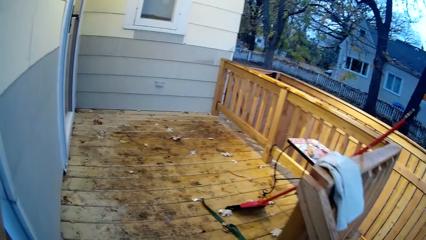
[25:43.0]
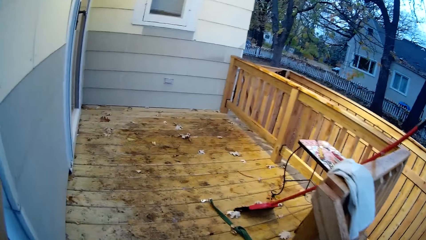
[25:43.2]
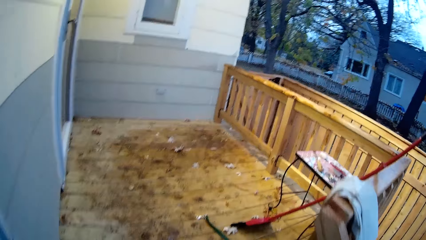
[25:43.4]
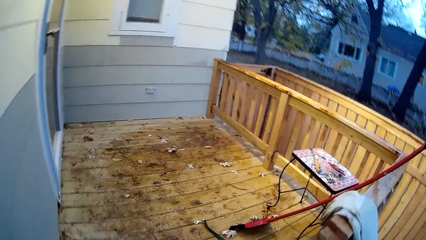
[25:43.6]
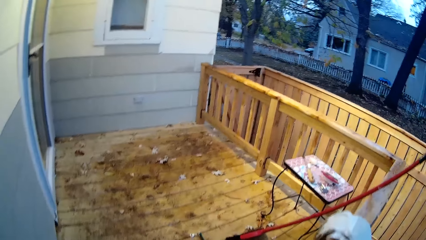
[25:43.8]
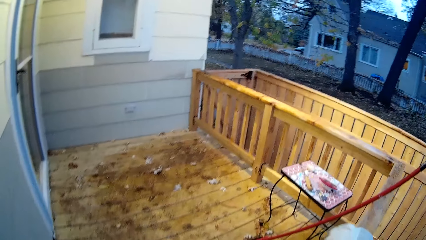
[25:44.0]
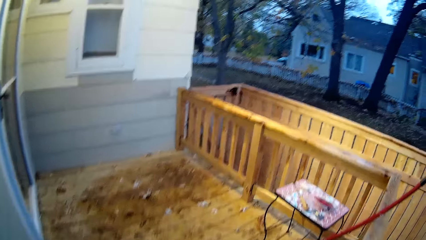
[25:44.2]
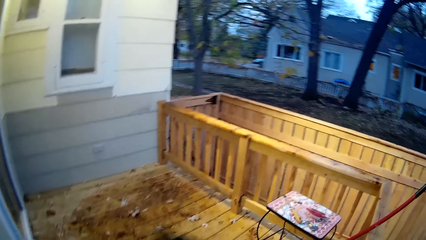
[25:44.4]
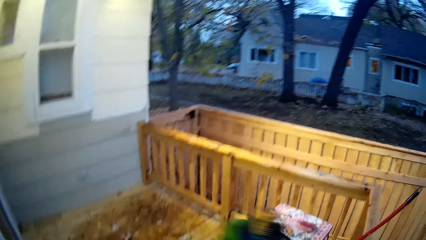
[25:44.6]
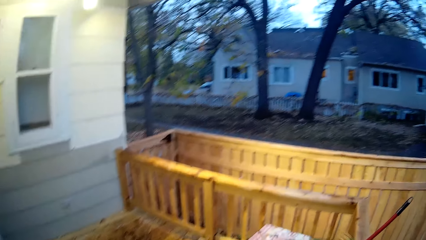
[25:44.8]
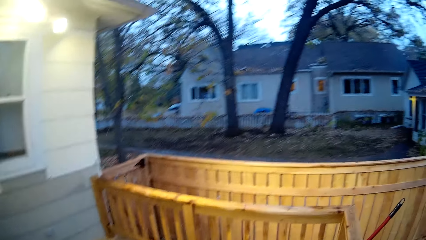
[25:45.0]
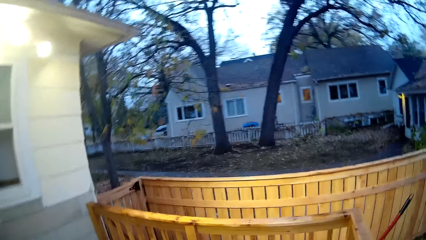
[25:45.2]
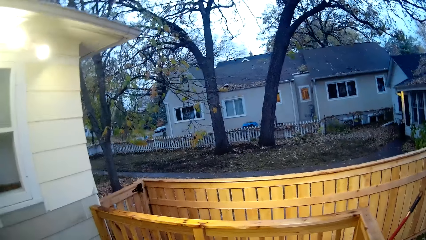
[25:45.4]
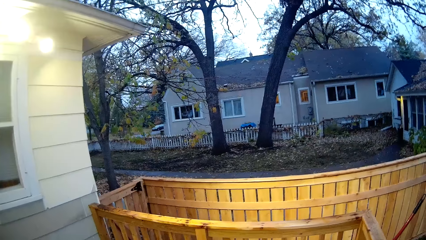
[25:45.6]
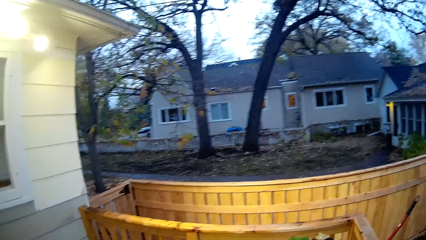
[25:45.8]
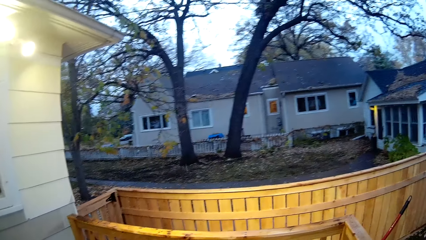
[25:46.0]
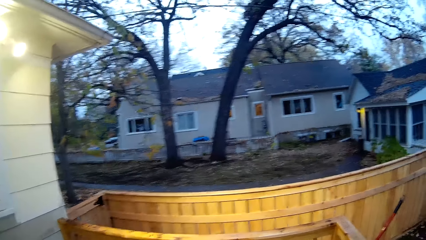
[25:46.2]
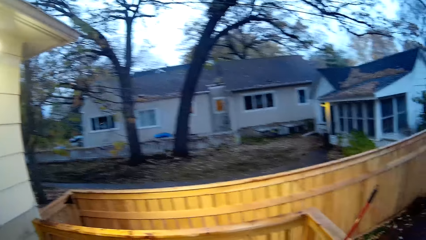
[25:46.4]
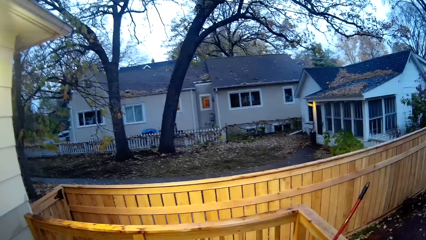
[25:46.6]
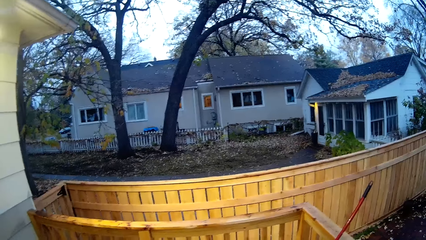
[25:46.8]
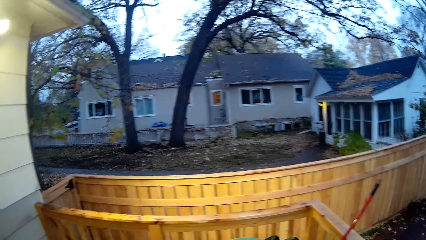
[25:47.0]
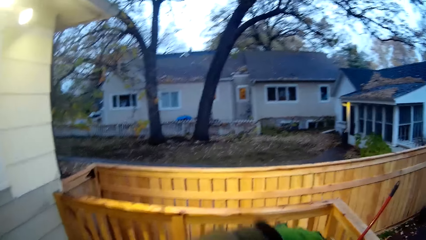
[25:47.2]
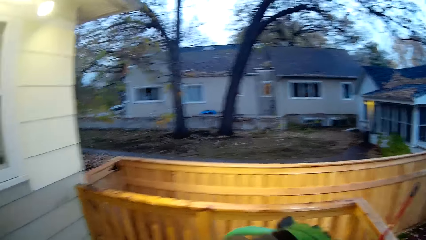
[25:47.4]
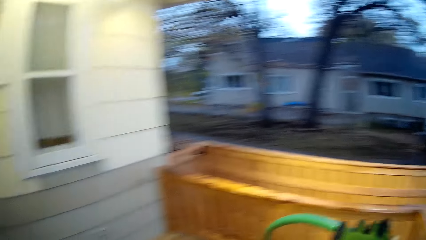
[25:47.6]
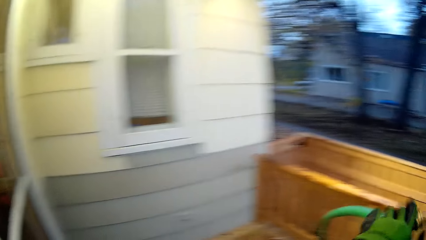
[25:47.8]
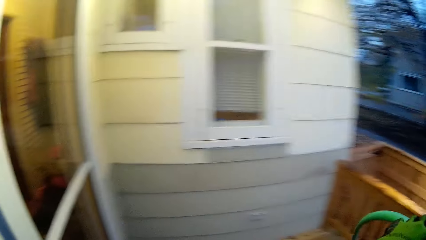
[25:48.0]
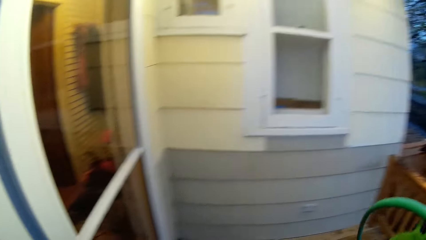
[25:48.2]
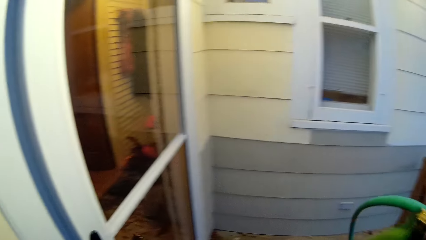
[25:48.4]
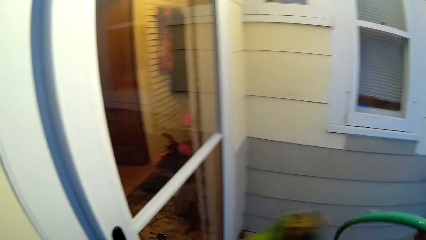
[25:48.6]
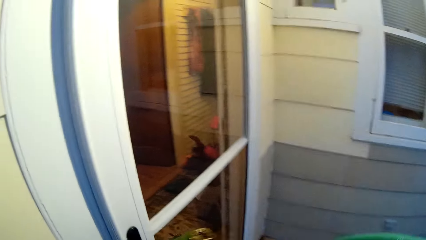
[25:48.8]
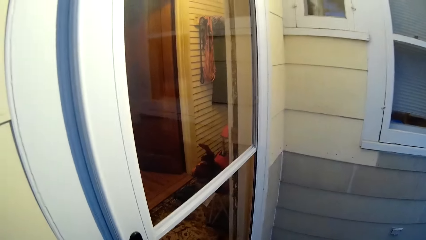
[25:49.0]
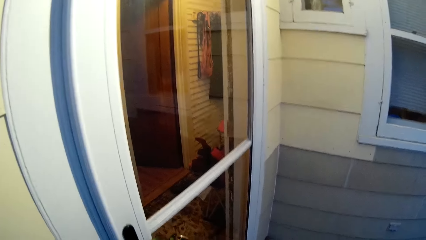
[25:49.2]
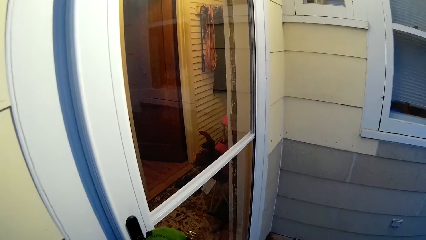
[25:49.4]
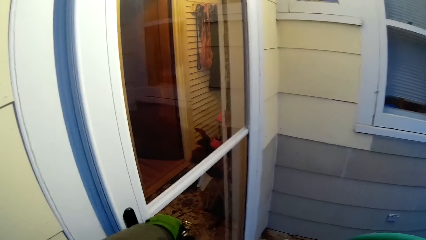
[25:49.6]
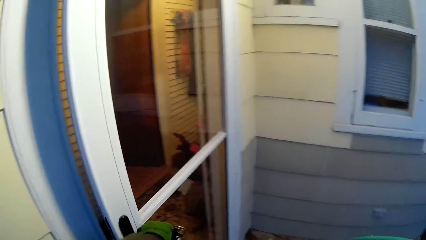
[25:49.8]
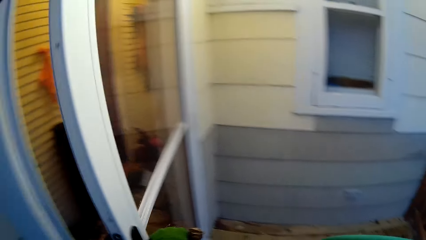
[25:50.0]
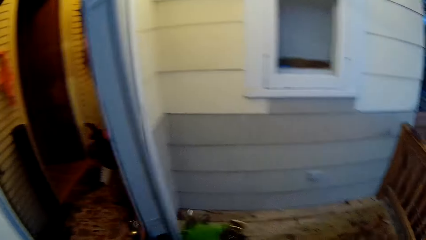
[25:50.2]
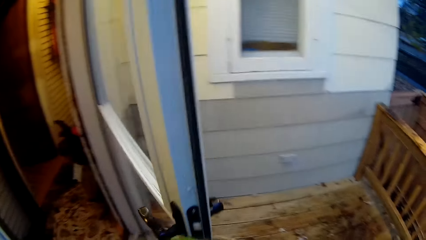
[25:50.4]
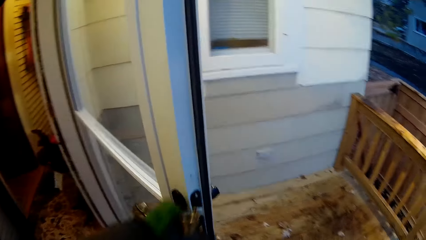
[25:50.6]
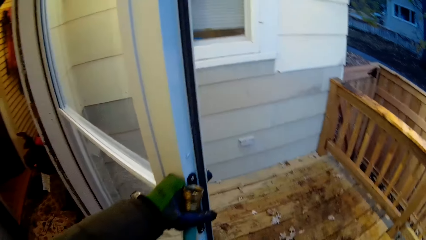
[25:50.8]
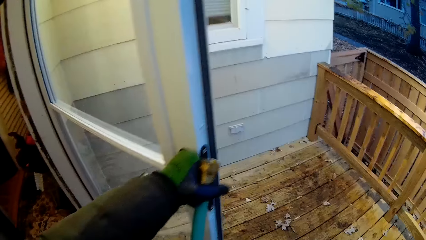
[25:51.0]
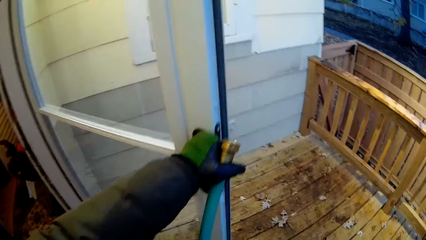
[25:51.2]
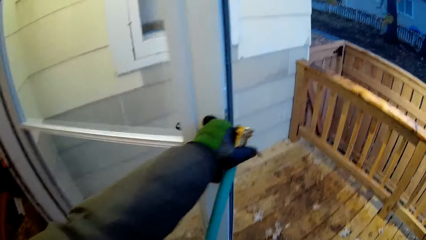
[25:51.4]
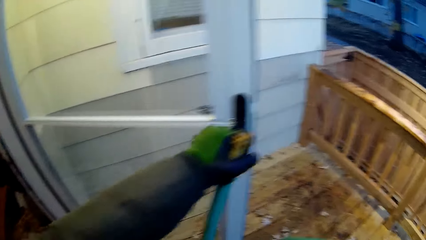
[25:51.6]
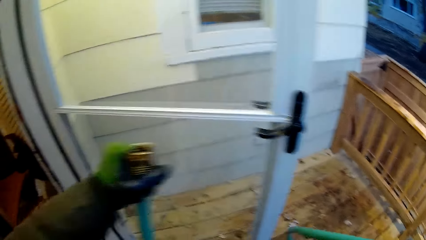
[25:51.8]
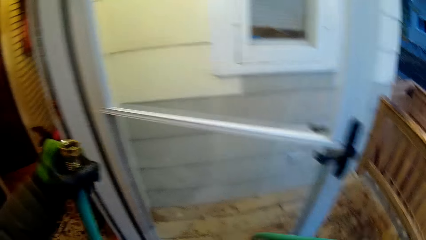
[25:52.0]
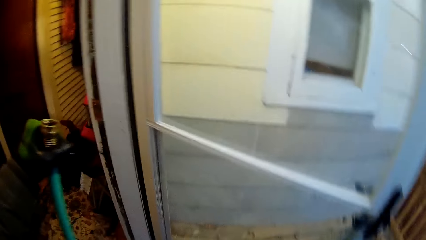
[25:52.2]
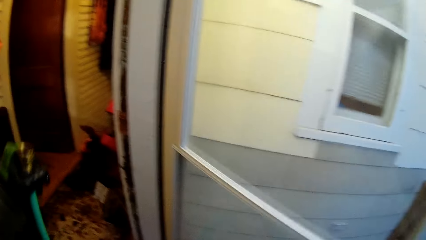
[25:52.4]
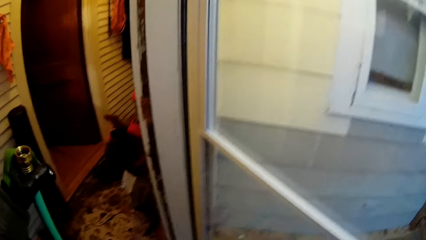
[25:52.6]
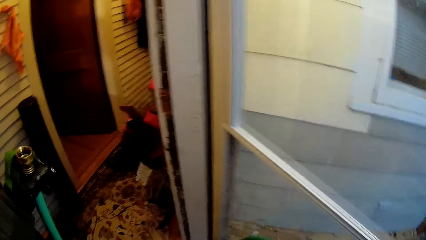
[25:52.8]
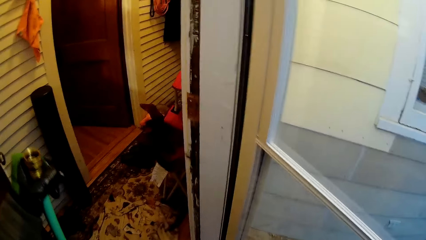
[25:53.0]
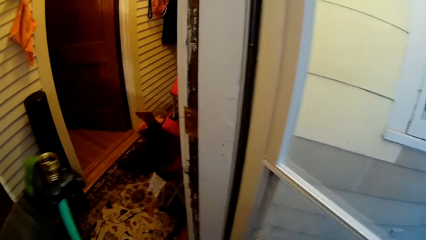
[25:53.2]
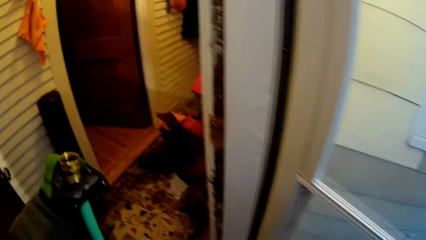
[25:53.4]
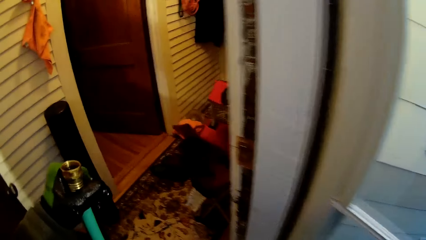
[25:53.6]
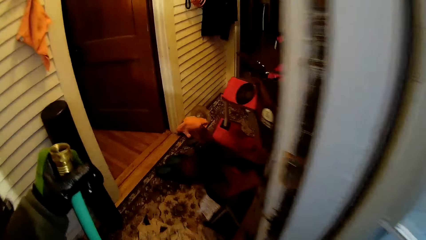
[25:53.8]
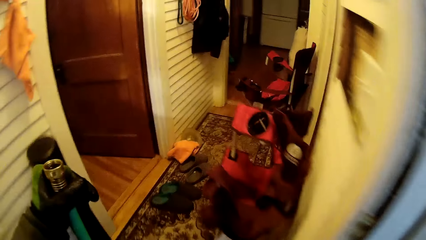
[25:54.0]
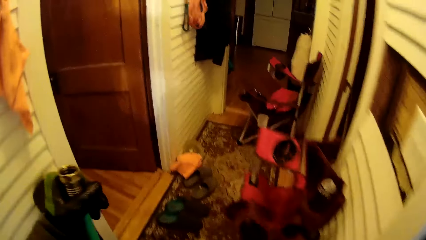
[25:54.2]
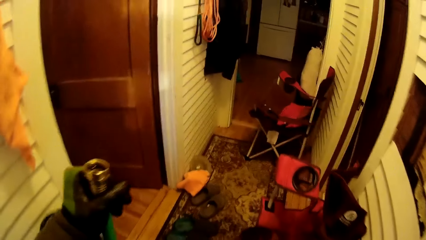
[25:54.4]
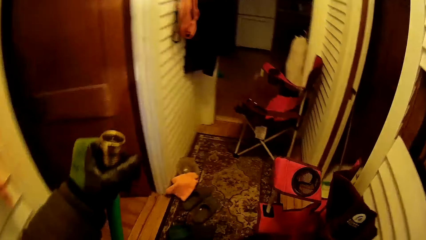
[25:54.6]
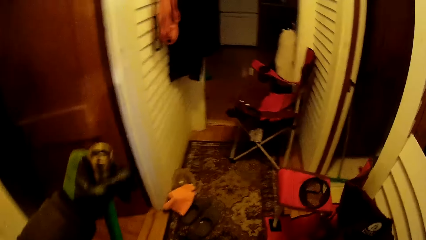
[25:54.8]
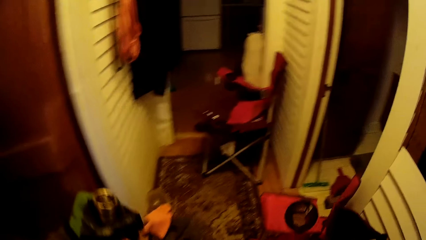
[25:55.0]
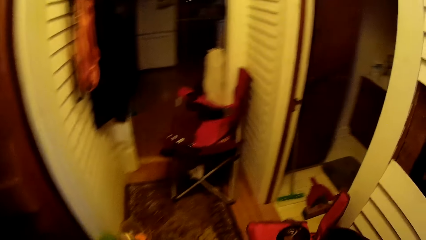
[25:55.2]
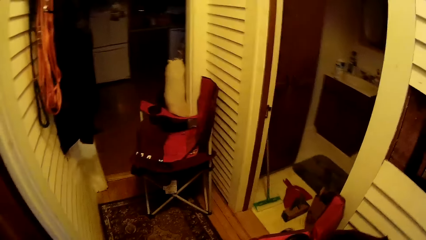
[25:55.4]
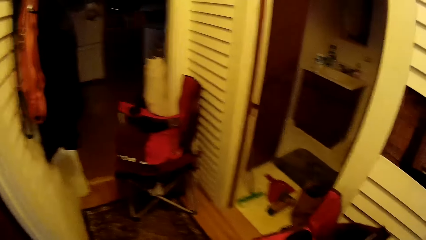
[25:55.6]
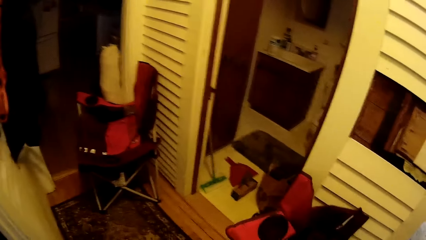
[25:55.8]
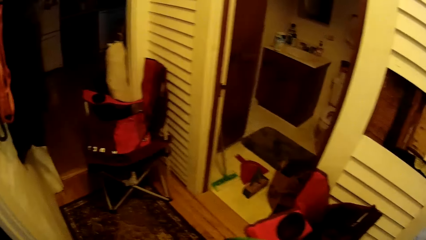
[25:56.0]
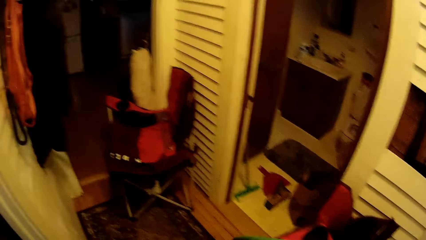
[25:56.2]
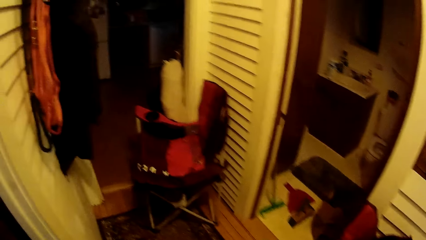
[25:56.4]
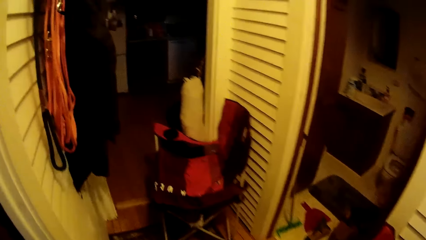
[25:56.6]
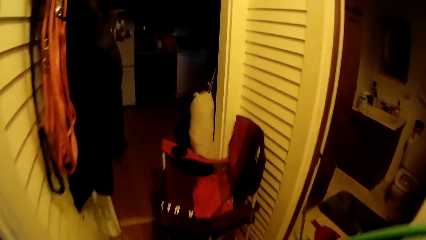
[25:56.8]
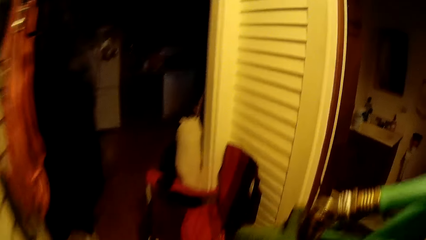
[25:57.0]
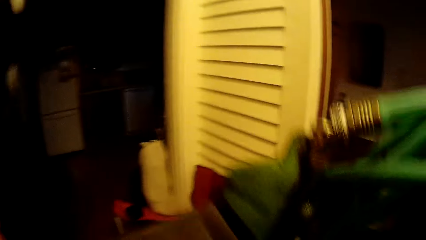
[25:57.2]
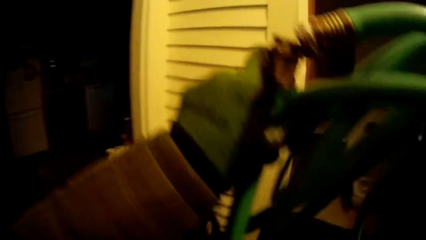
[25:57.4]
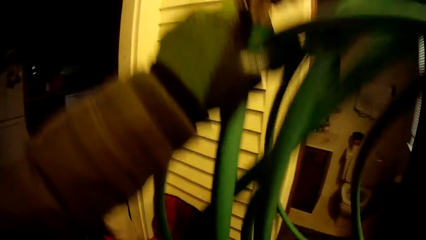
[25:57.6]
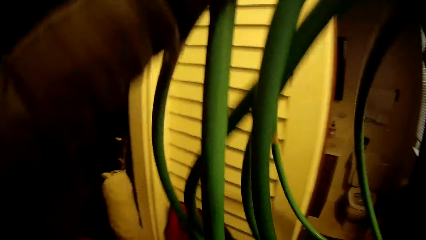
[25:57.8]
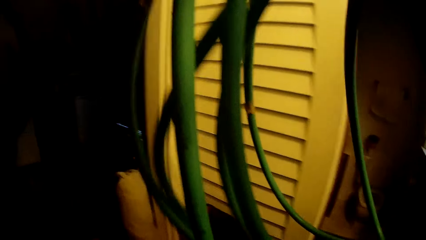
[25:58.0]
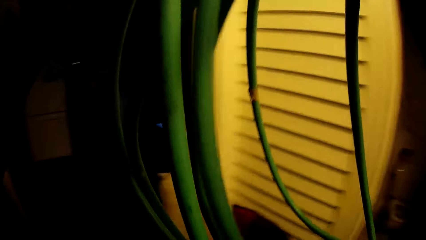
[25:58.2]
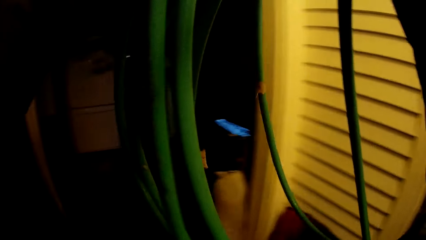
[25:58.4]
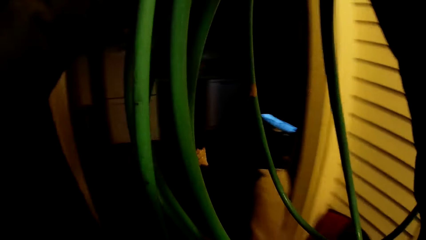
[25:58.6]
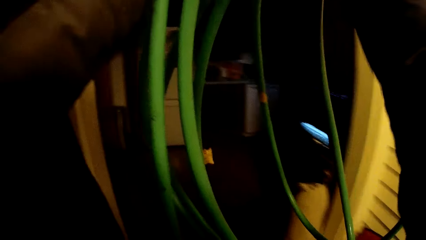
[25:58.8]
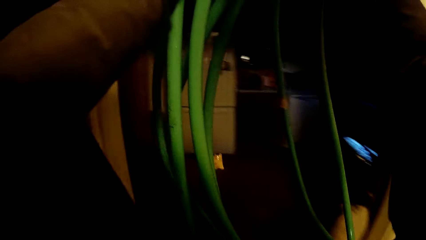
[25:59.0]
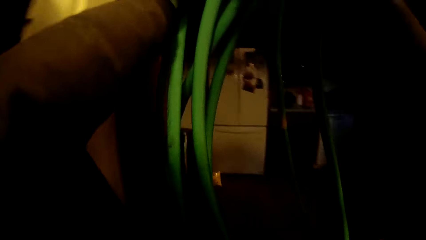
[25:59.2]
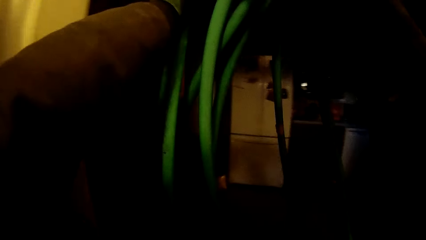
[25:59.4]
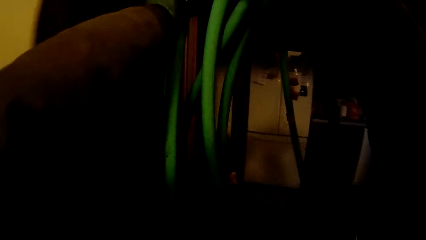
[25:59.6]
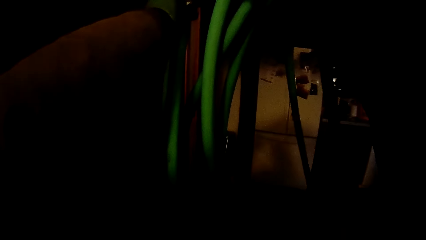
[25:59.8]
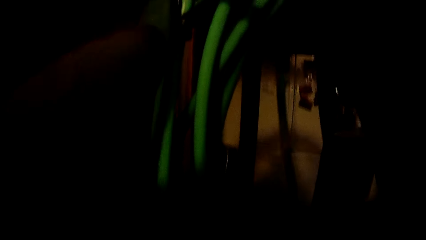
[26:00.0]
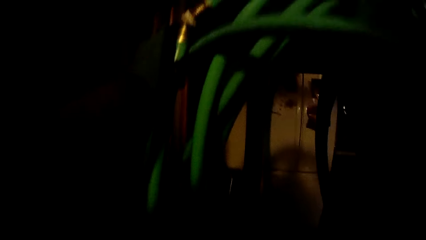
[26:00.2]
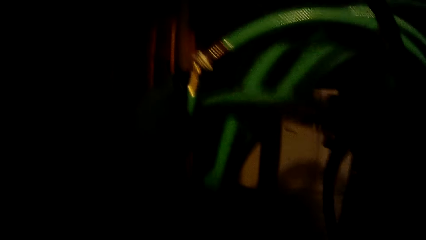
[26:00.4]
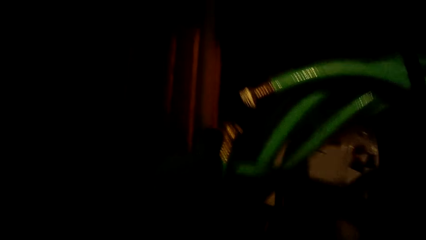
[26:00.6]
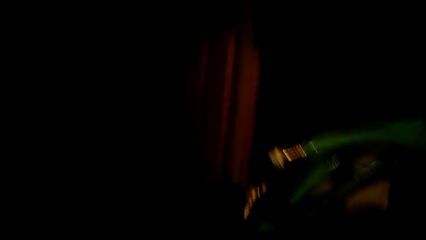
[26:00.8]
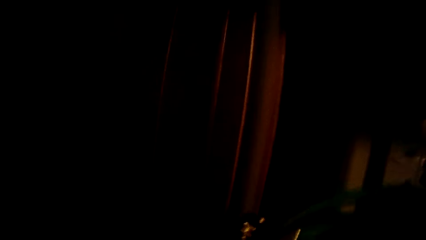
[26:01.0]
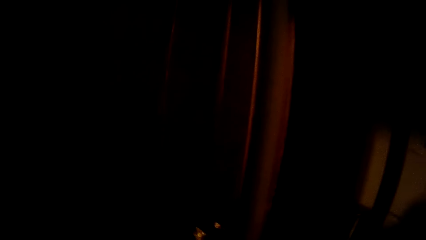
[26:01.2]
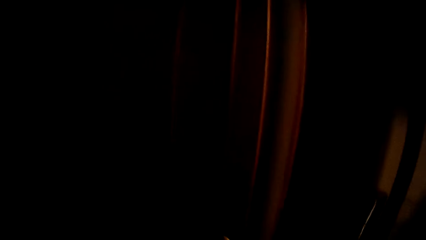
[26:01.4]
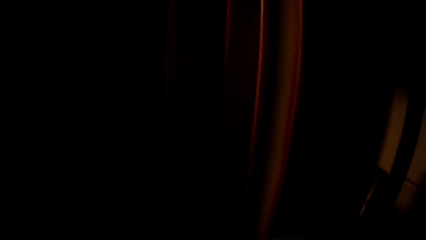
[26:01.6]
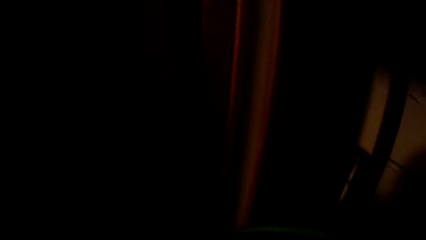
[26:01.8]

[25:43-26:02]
The camera wearer opens a white door to the apartment with her left hand. She lifts the pipe up.
